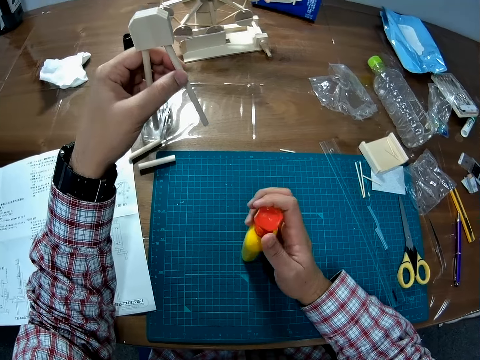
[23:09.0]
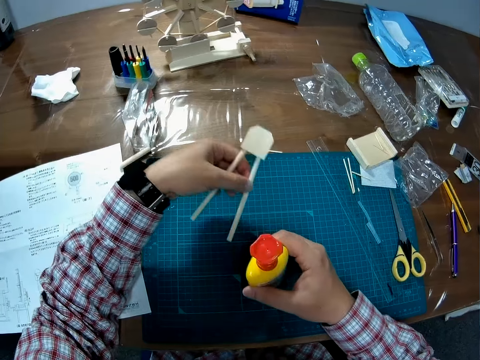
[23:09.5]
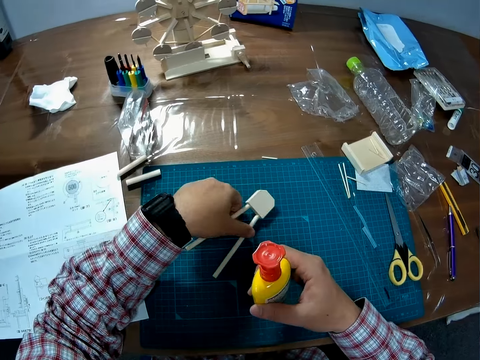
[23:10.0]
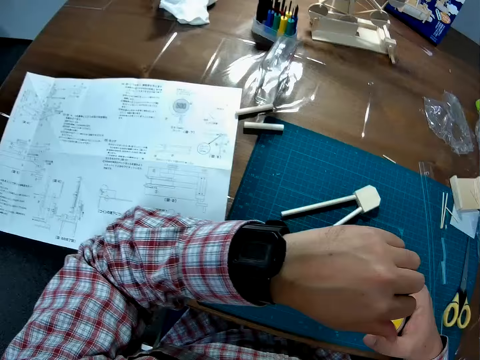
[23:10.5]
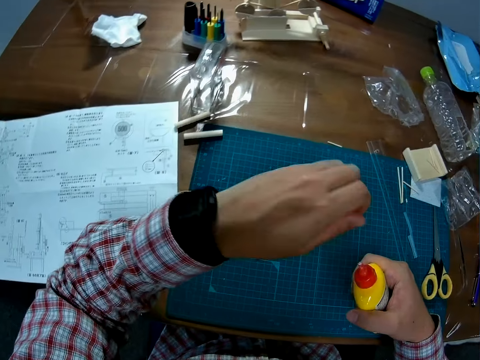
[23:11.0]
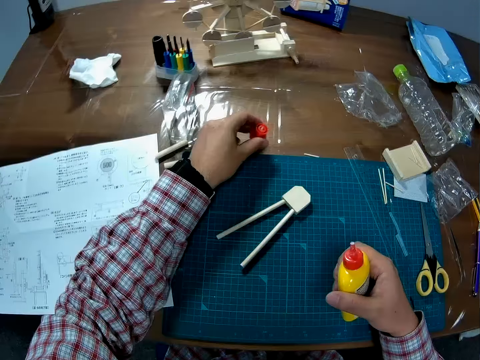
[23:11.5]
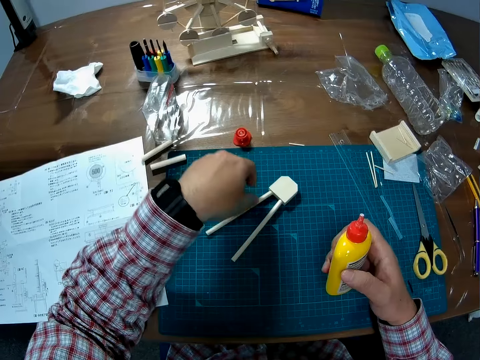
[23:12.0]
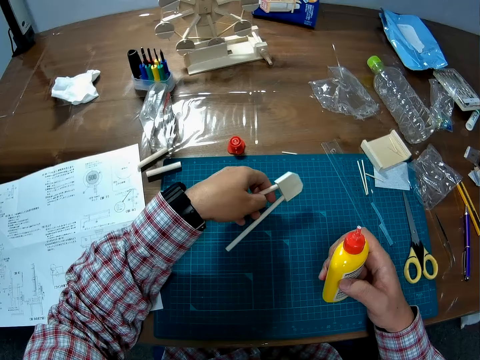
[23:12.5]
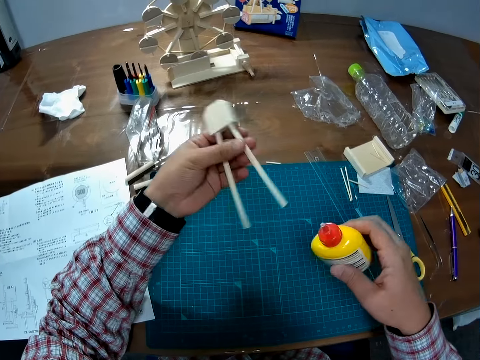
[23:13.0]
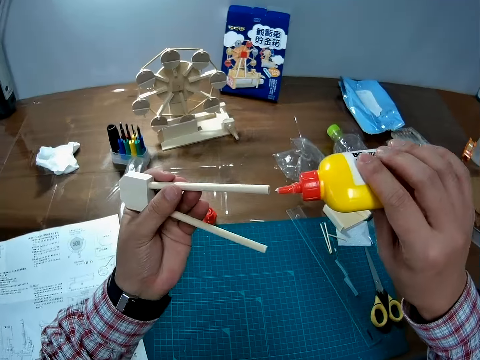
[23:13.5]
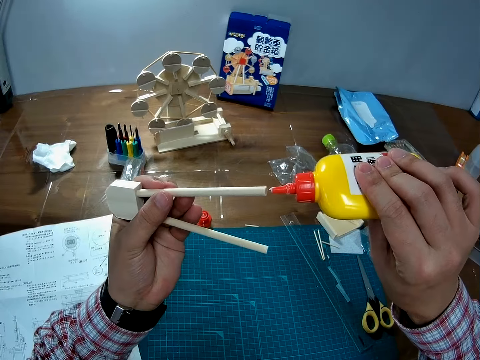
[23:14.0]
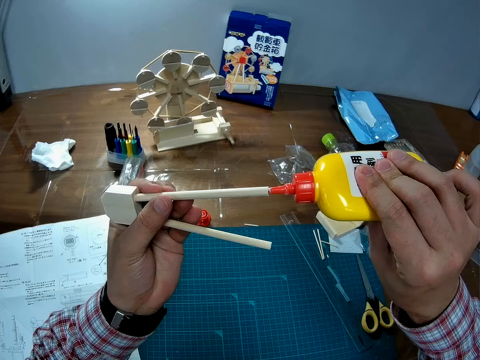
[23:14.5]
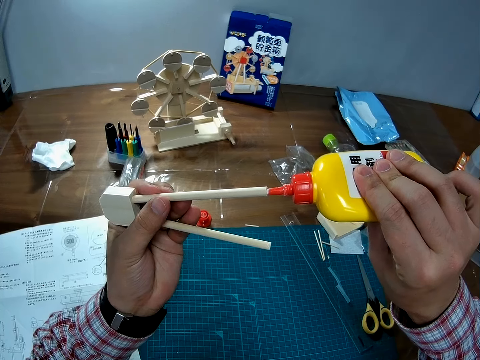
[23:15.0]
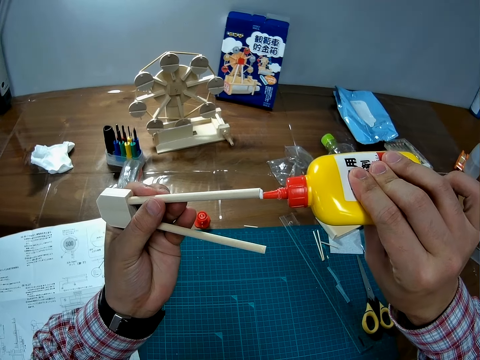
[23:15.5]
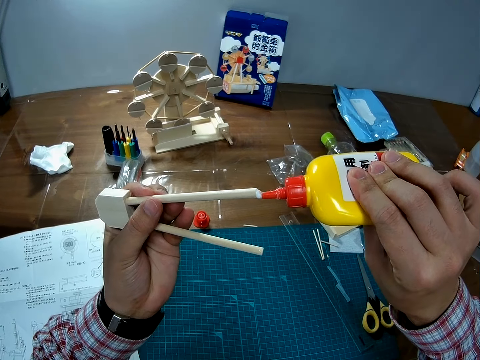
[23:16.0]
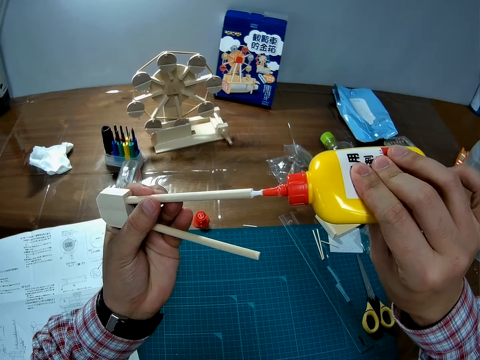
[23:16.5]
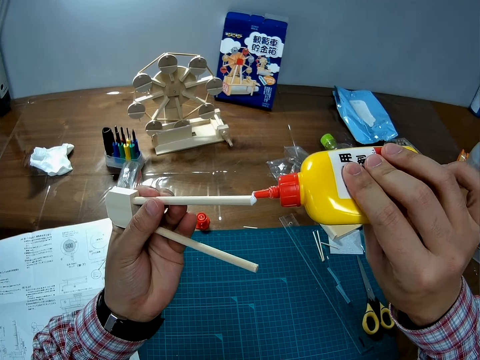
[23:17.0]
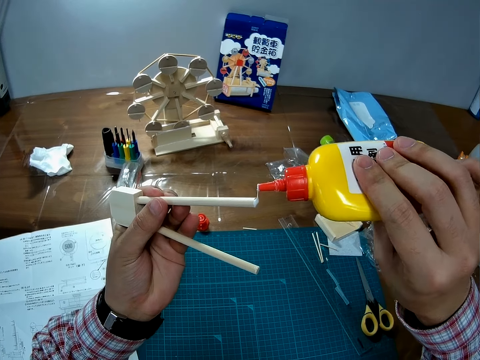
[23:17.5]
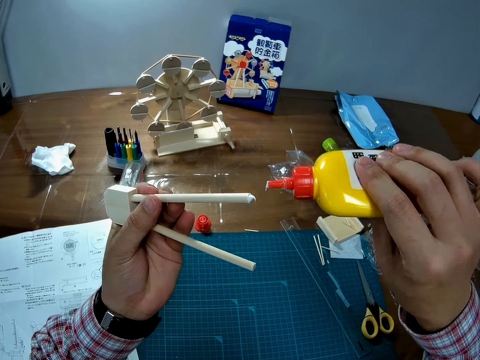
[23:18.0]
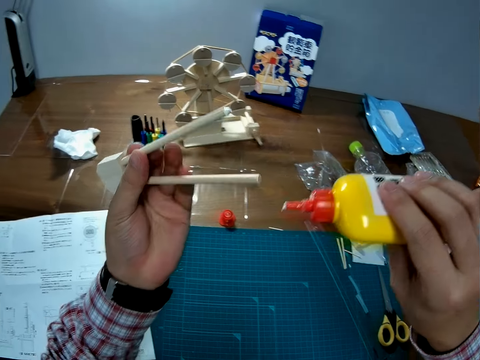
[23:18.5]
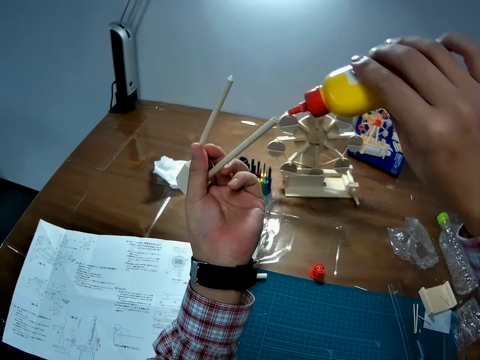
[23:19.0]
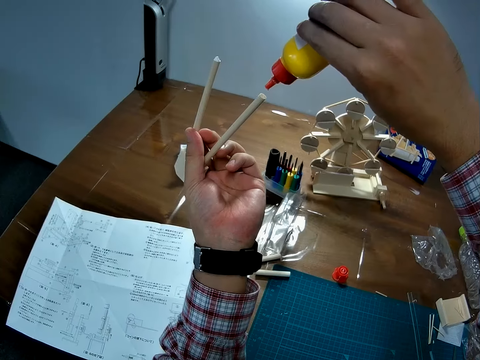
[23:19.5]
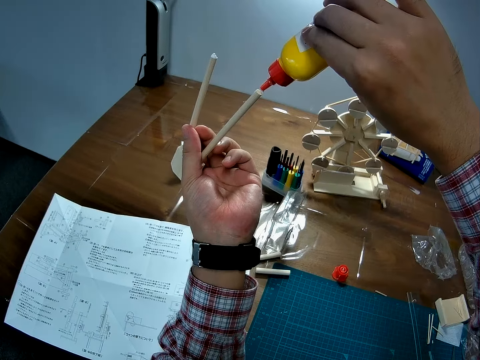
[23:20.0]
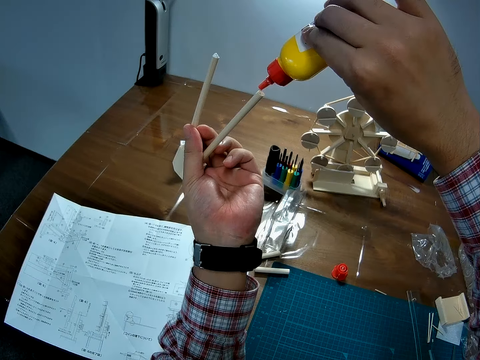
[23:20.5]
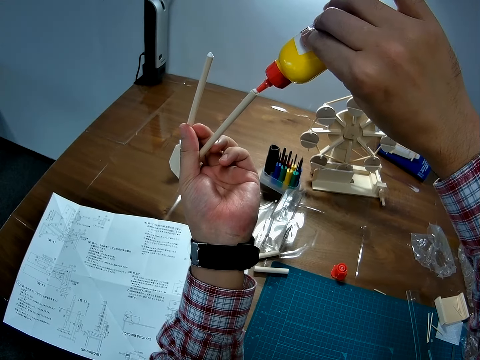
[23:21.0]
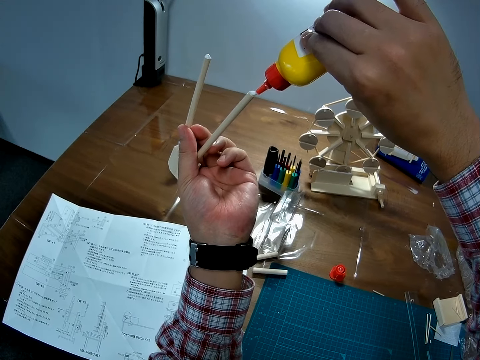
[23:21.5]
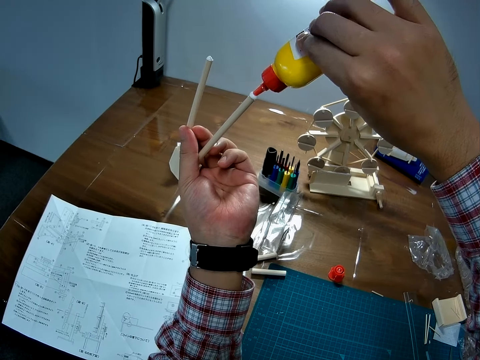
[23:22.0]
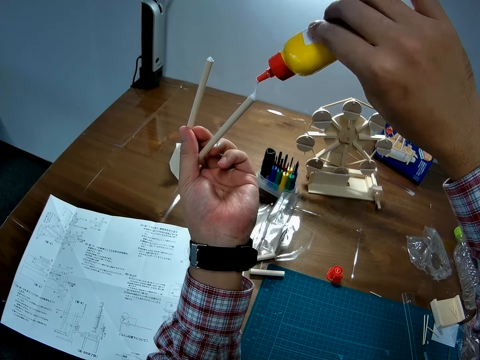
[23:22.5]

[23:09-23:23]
The camera wearer holds the adhesive glue bottle. He drops the wooden component on the table with his left hand. He opens the bottle with both hands. He drops the bottle cover on the table with his left hand. He picks up the wooden component from the table with his left hand. He applies adhesive glue to the wooden component.

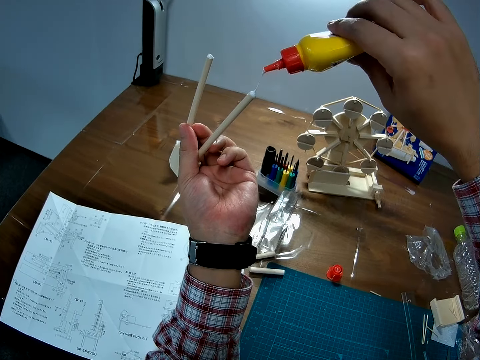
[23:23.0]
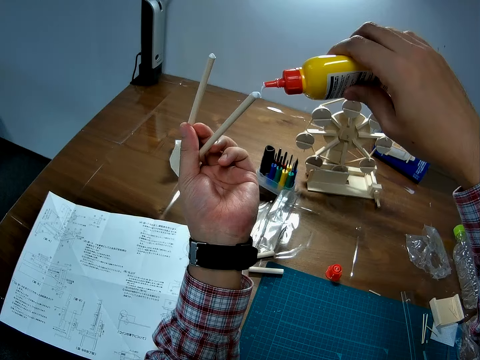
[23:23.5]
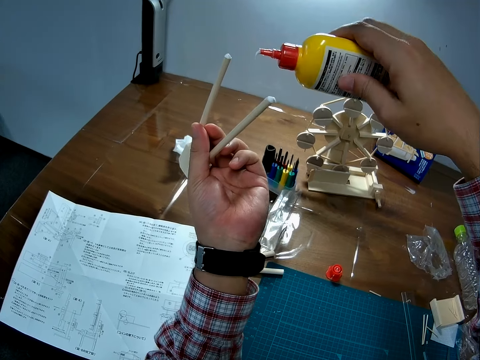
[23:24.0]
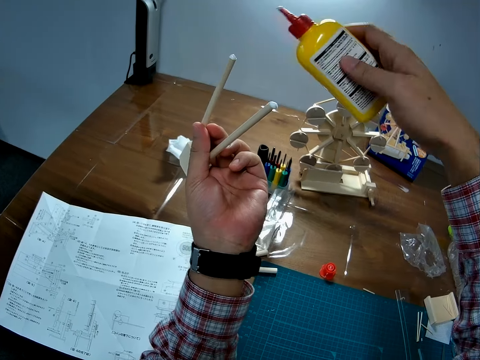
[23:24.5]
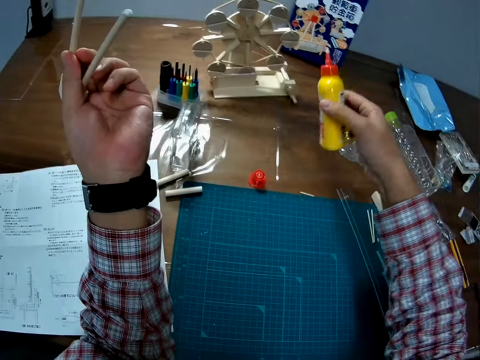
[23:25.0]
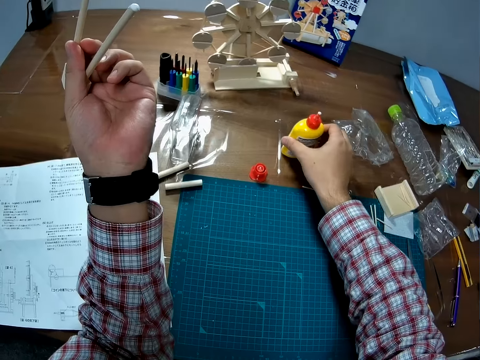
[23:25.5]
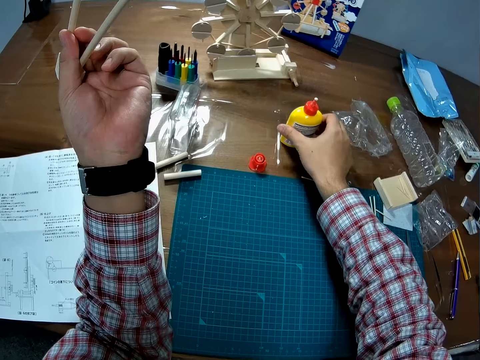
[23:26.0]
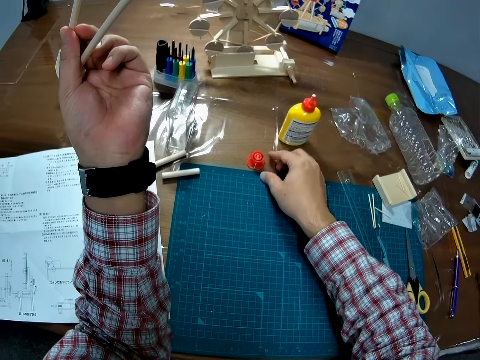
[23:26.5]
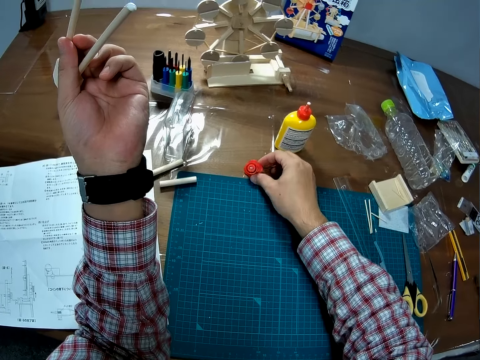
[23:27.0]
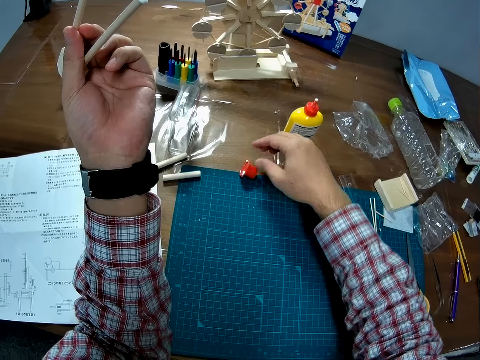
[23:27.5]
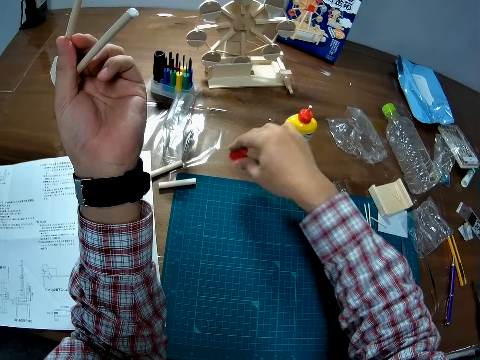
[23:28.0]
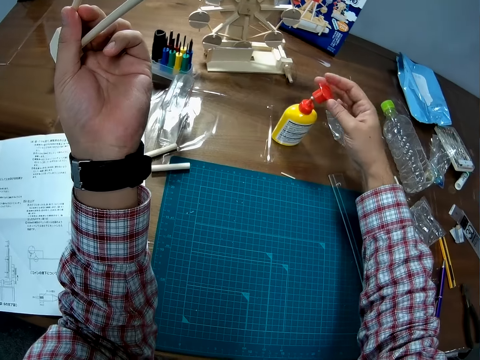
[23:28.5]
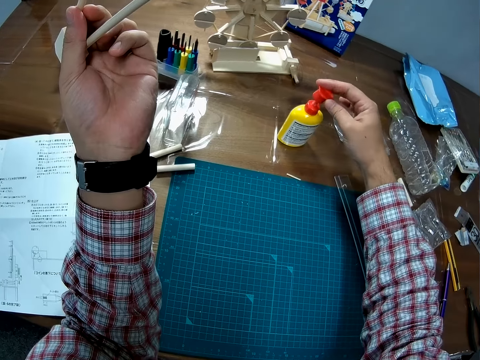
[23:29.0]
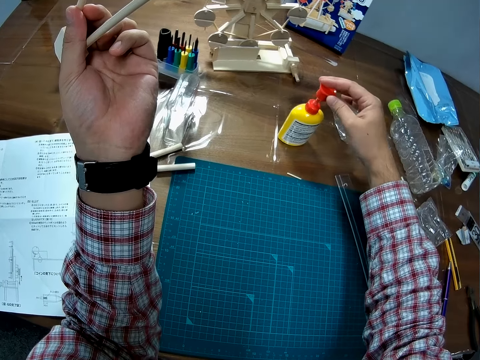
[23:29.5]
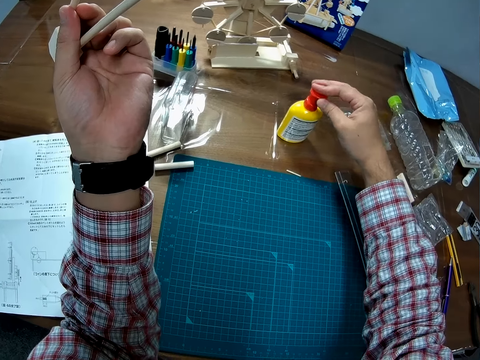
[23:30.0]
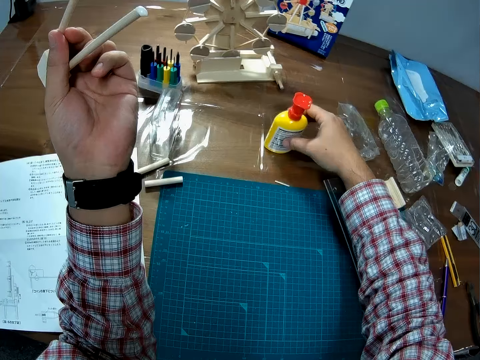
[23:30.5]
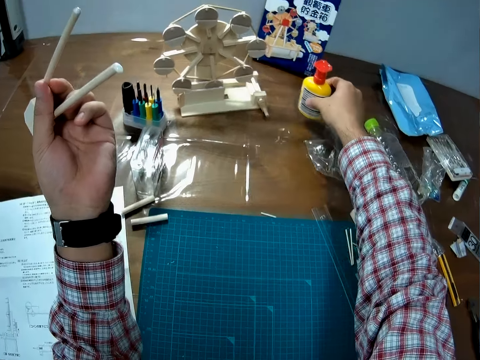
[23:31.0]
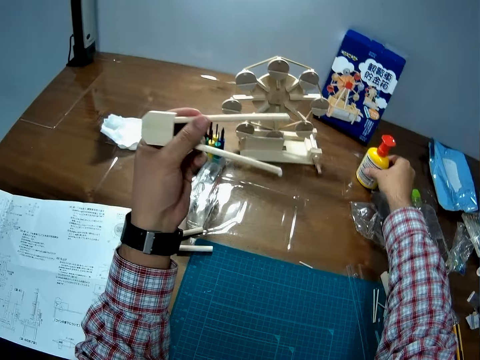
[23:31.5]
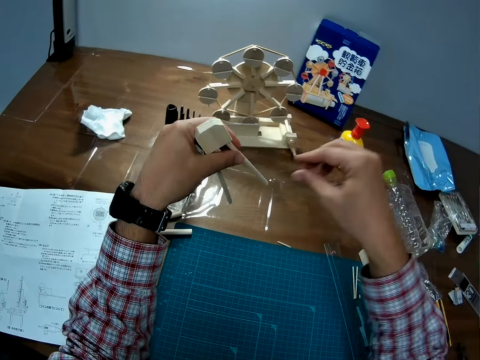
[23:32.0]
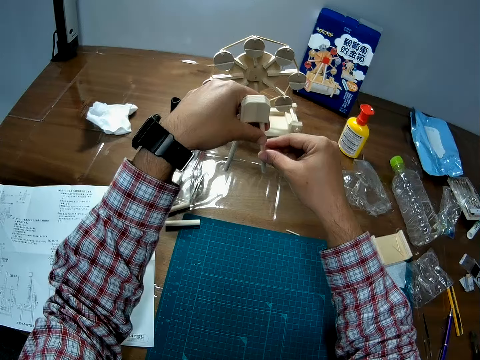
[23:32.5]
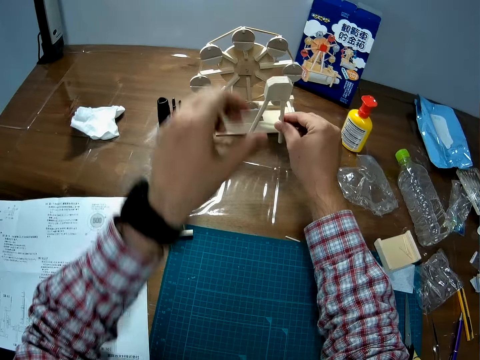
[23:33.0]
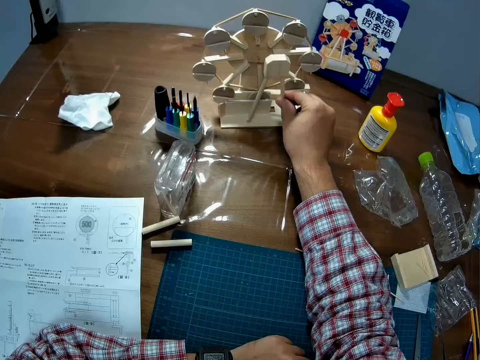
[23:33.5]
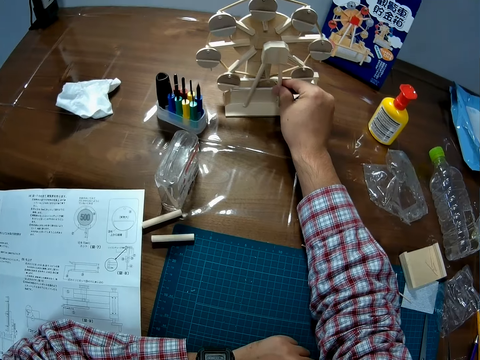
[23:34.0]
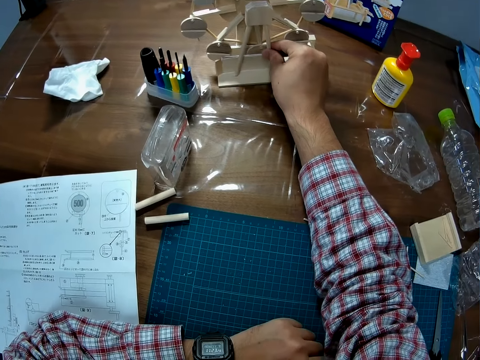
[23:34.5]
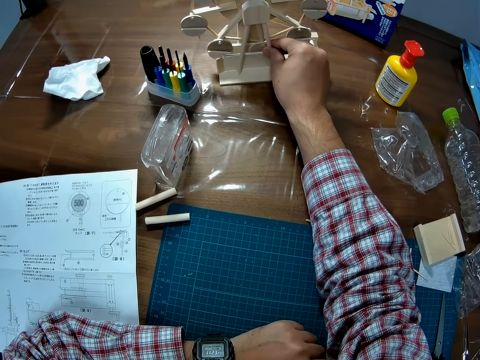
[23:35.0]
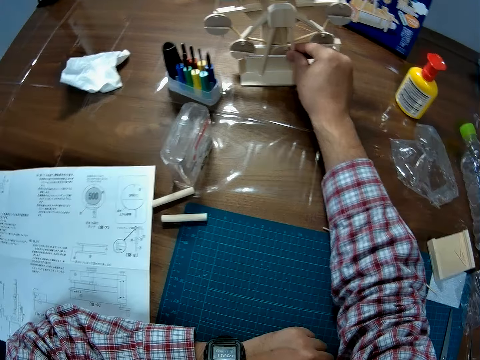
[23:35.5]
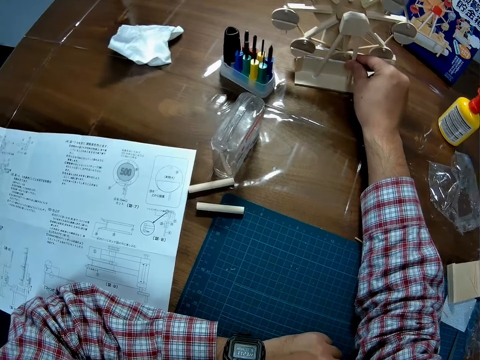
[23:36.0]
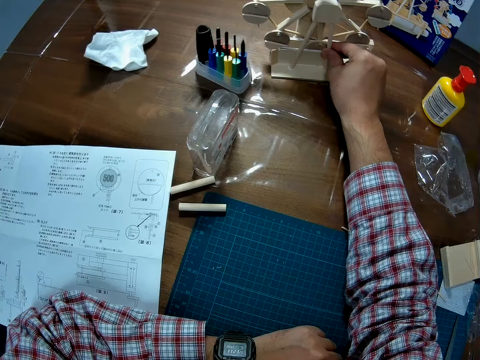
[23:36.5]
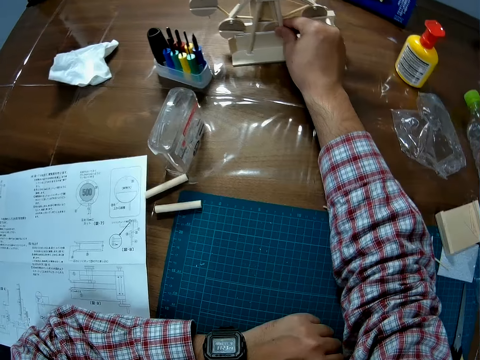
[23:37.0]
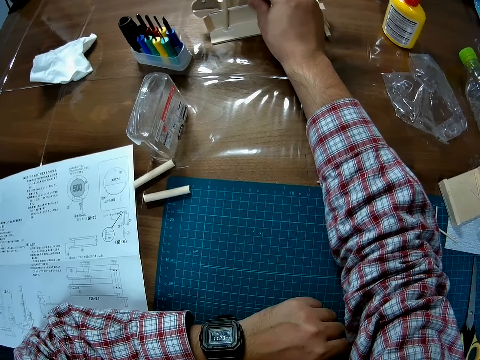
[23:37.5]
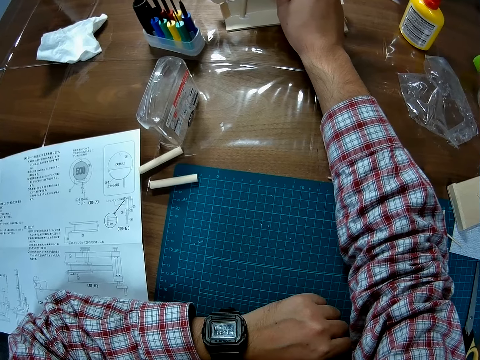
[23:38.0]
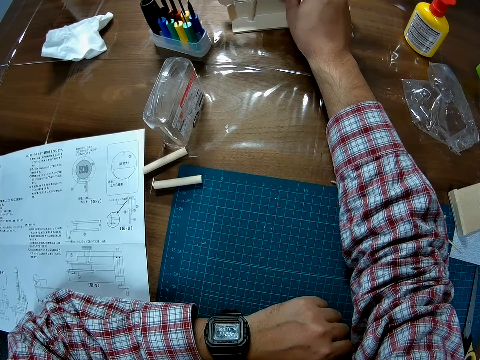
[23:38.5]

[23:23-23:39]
The camera wearer drops the bottle on the table with his right hand. He picks up the bottle cover from the table with his right hand. He closes the bottle with the bottle cover. He repositions the bottle on the table with his right hand. He exchanges the hand holding the model material. He attaches the wooden component on a wooden model with his right hand.
